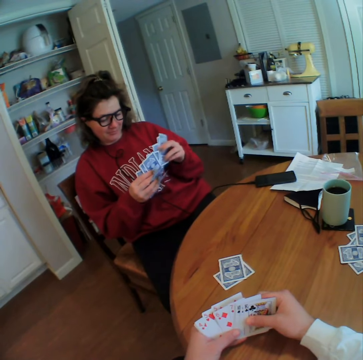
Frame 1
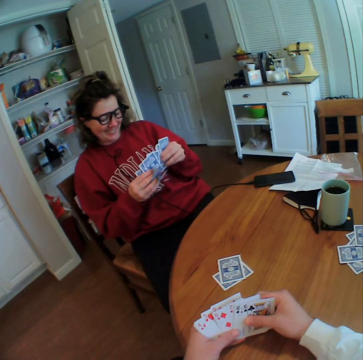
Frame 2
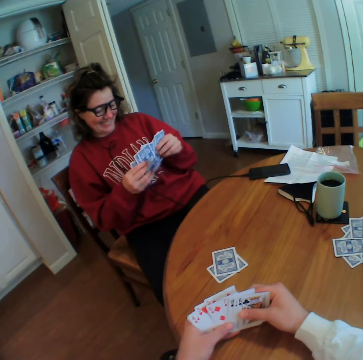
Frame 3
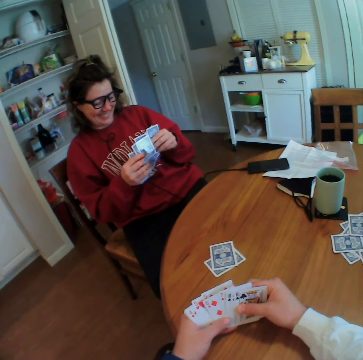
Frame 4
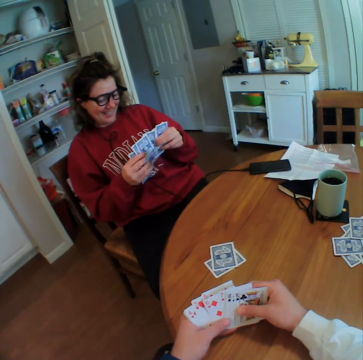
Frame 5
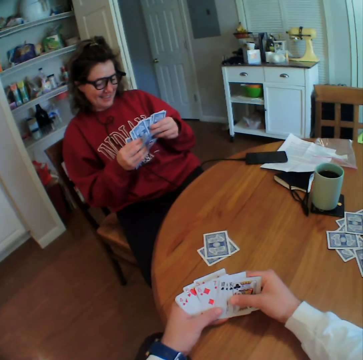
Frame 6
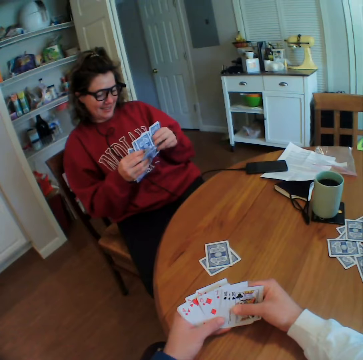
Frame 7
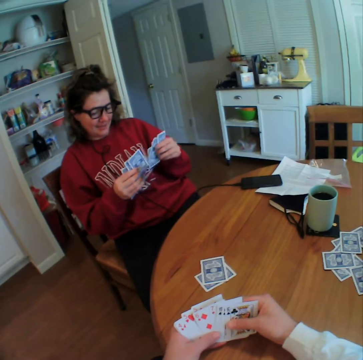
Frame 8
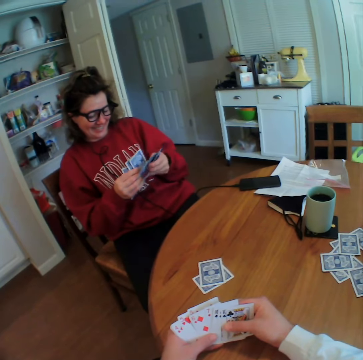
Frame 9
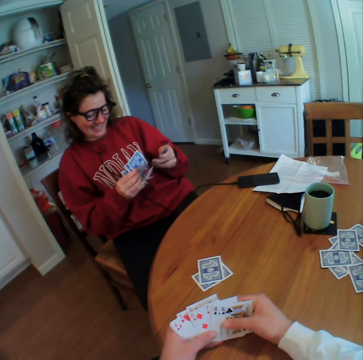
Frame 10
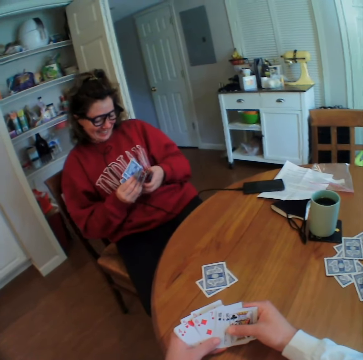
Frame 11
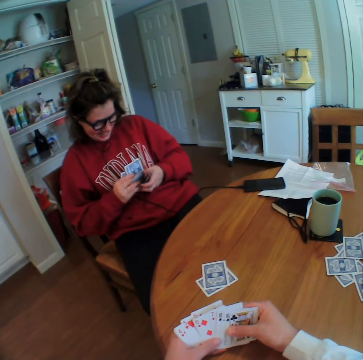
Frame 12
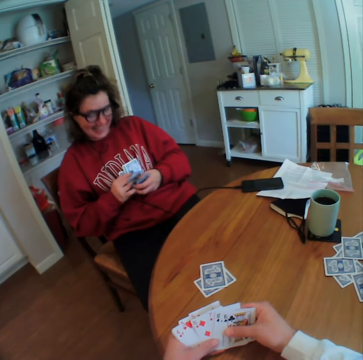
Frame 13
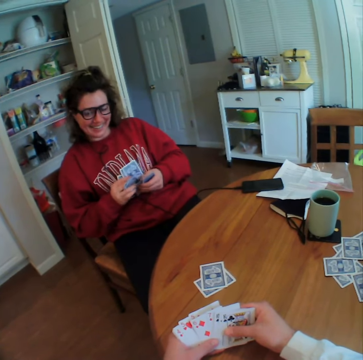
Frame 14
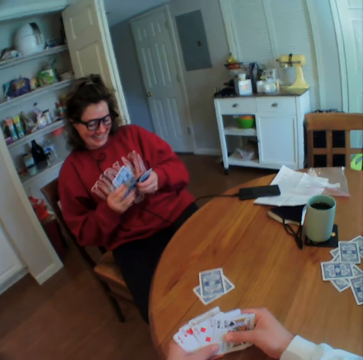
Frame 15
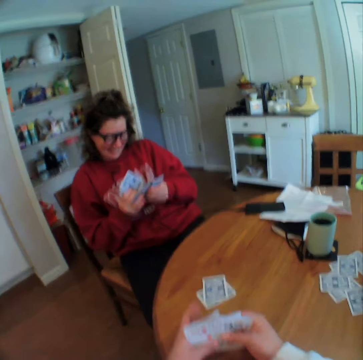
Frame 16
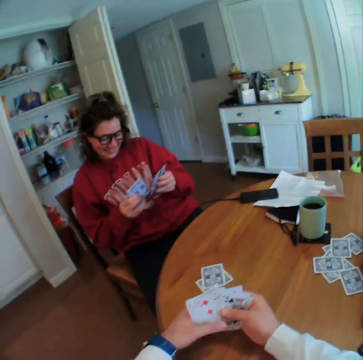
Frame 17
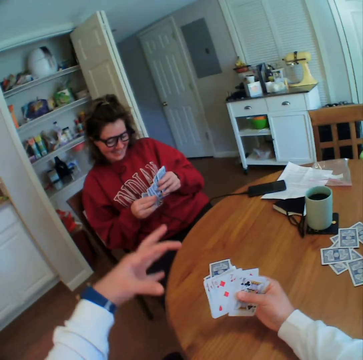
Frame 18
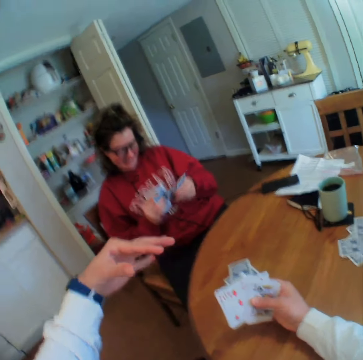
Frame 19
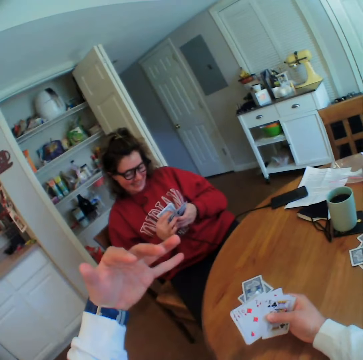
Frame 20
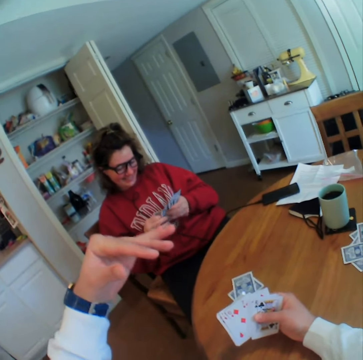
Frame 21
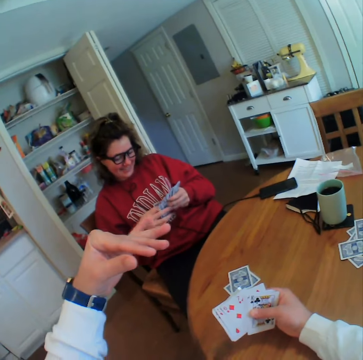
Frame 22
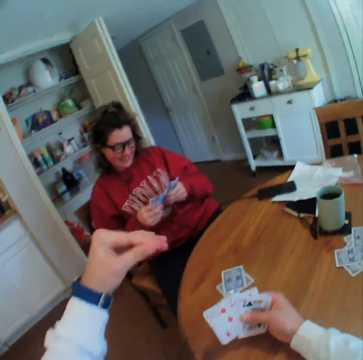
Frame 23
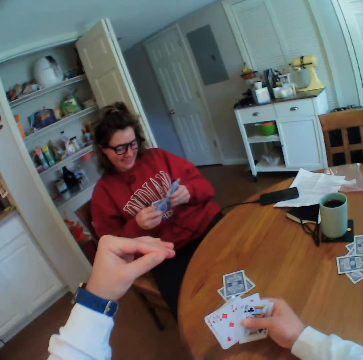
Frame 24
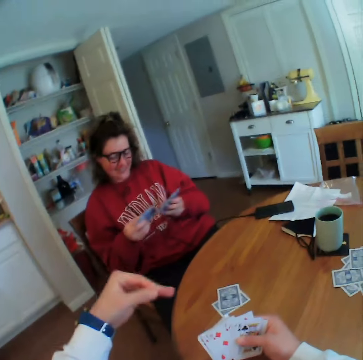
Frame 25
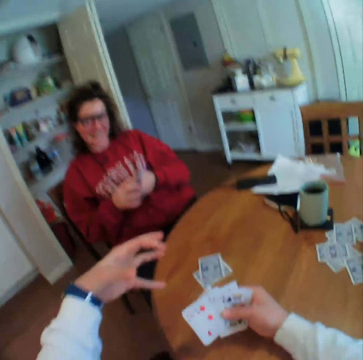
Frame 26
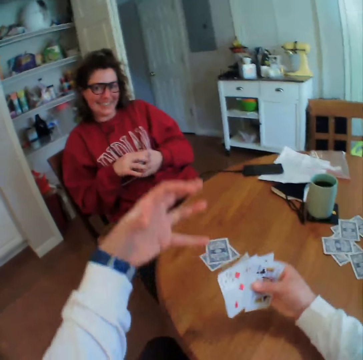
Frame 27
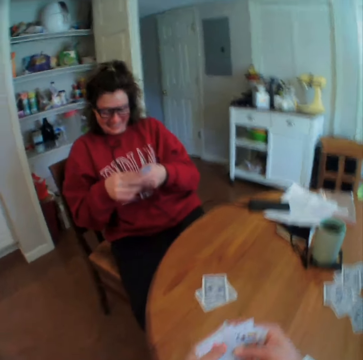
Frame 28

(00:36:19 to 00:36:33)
The camera wearer talks to a lady. They interact with the lady.

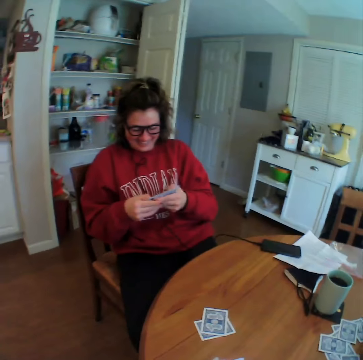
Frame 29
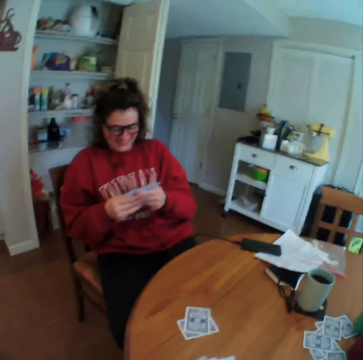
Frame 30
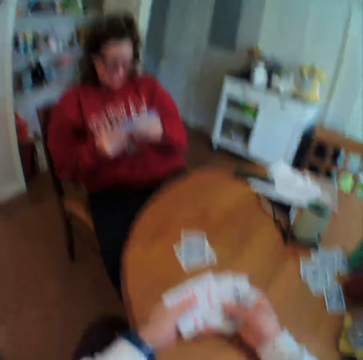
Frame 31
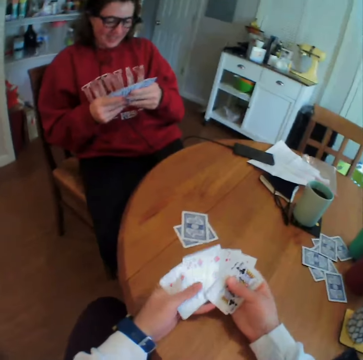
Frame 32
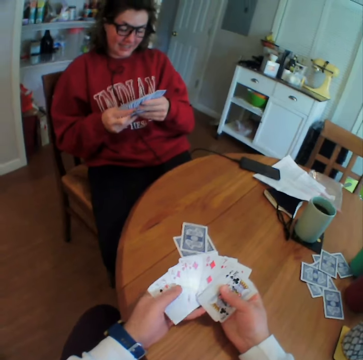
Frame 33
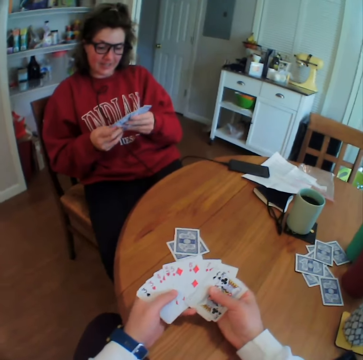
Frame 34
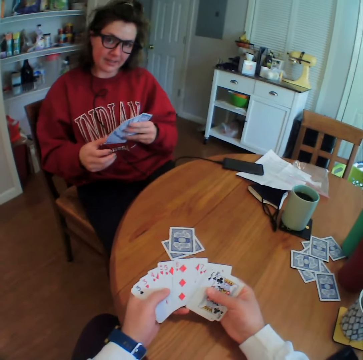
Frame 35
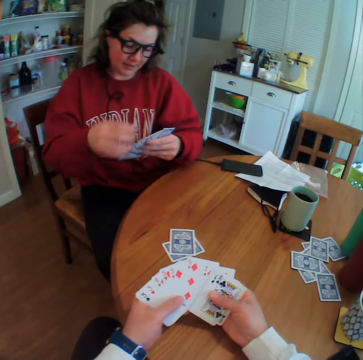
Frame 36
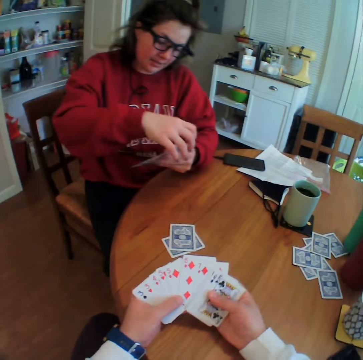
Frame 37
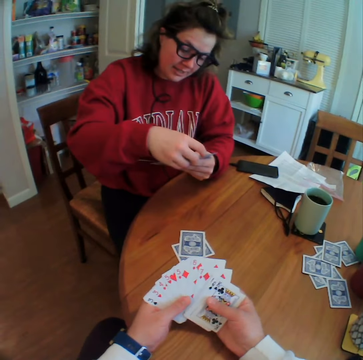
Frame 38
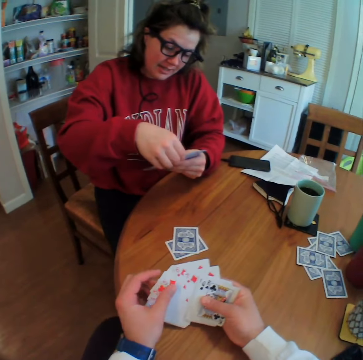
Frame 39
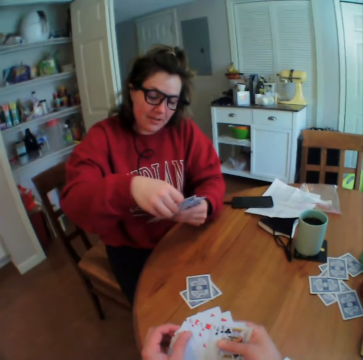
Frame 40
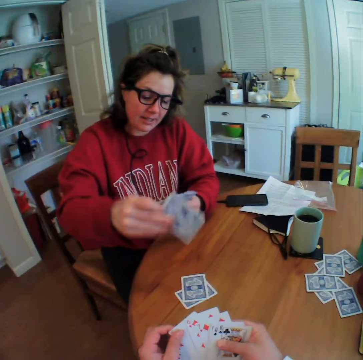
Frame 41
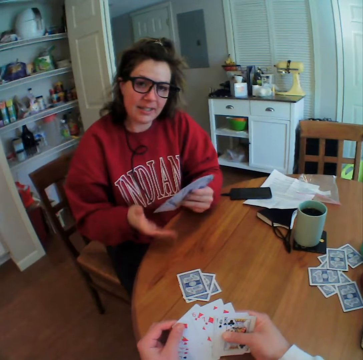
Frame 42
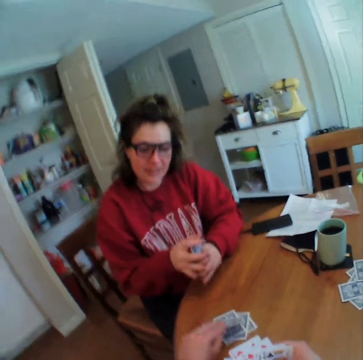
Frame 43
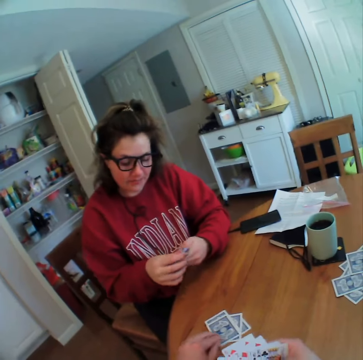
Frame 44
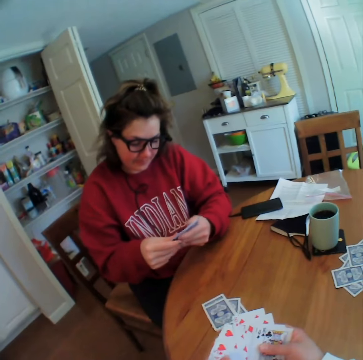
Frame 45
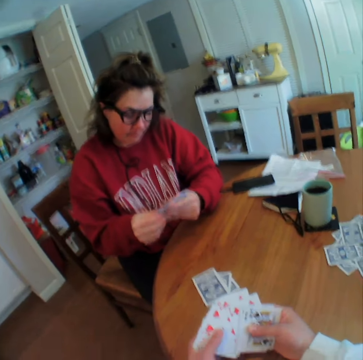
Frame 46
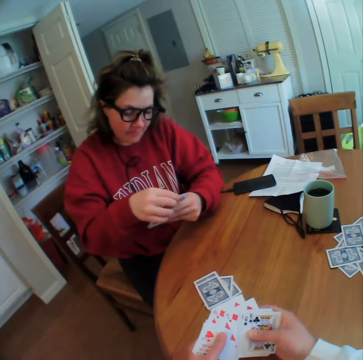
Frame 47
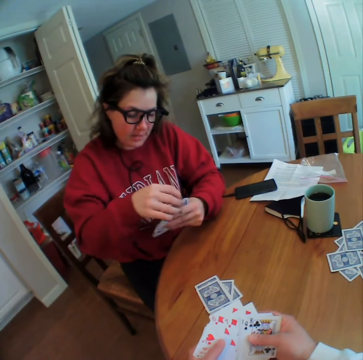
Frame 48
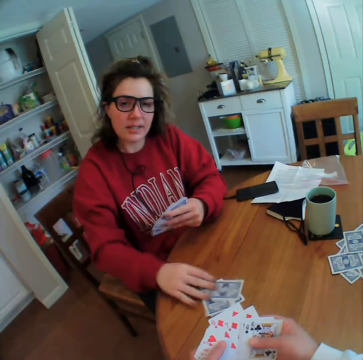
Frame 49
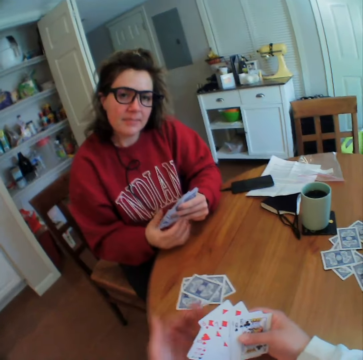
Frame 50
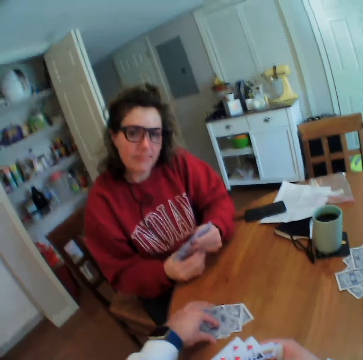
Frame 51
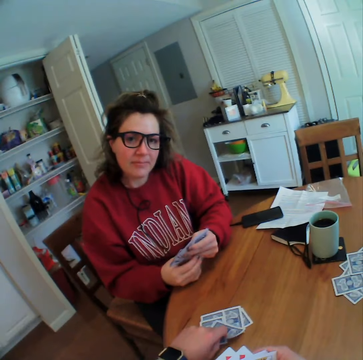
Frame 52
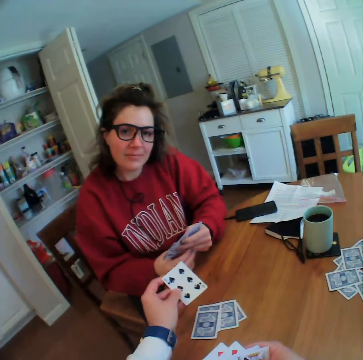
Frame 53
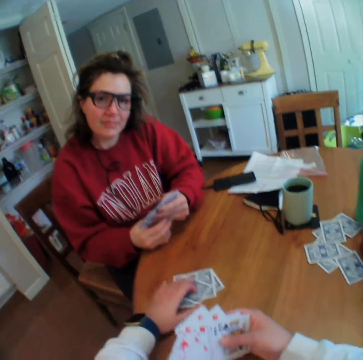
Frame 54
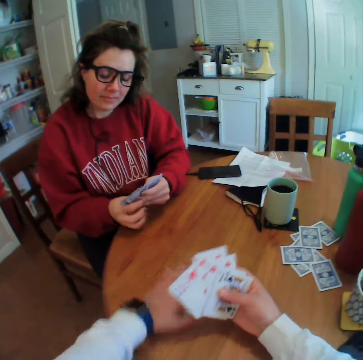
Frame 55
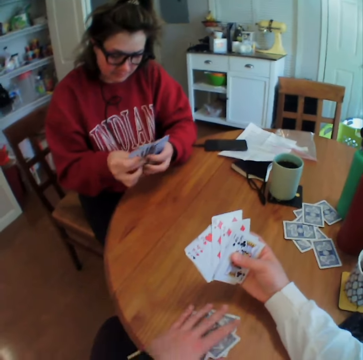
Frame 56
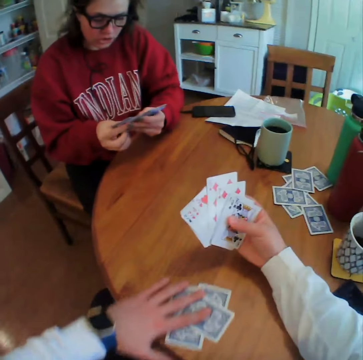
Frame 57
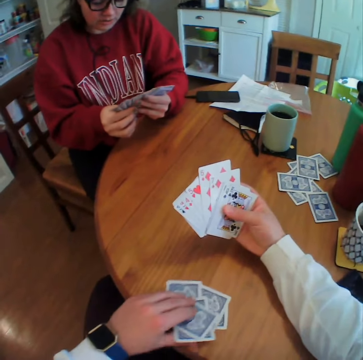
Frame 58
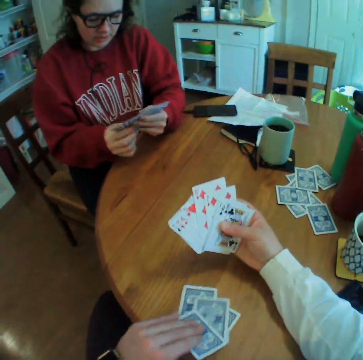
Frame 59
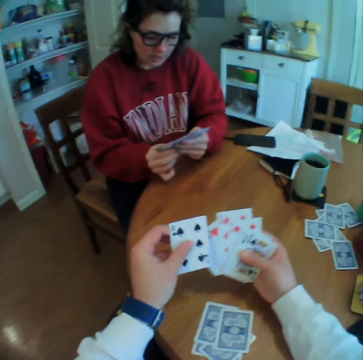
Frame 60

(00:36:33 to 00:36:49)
The lady puts a card down. The camera wearer puts the card down. The lady shuffles the cards and puts a card down. The camera wearer picks up a card, flips a card, moves the cards, and picks up a card.

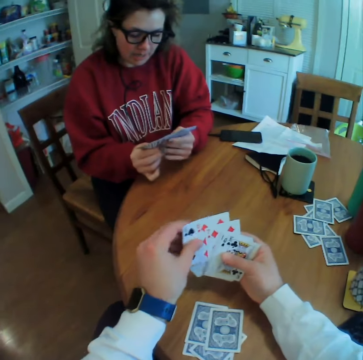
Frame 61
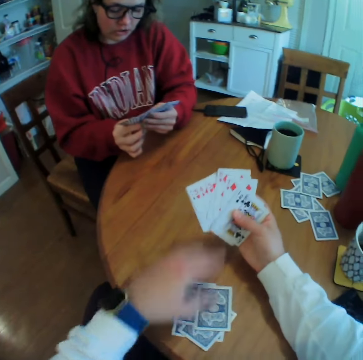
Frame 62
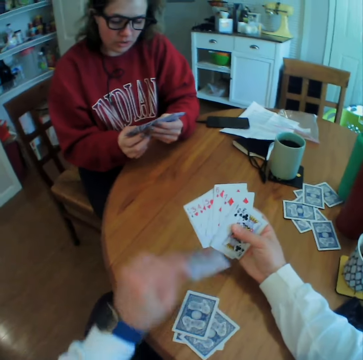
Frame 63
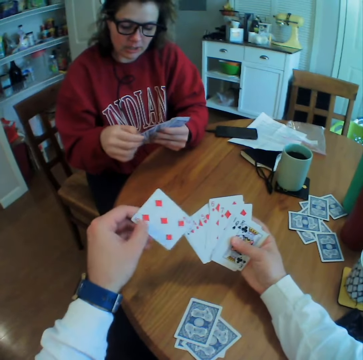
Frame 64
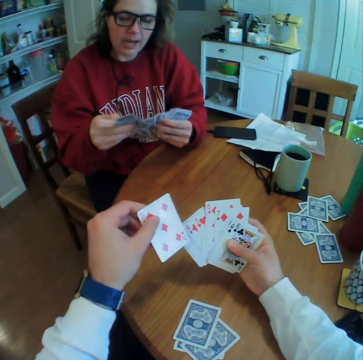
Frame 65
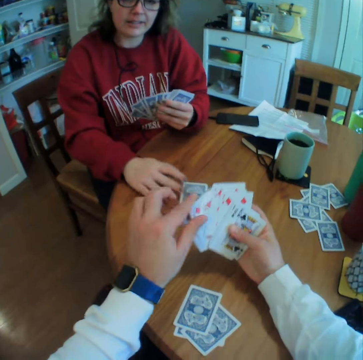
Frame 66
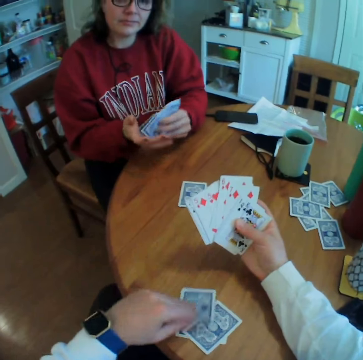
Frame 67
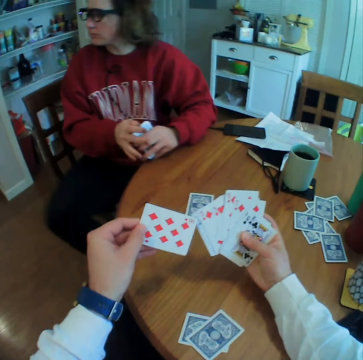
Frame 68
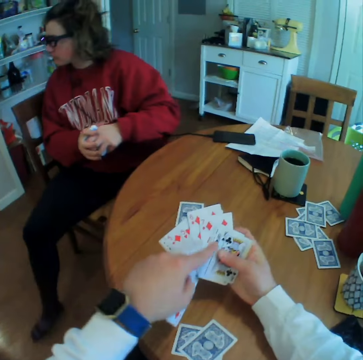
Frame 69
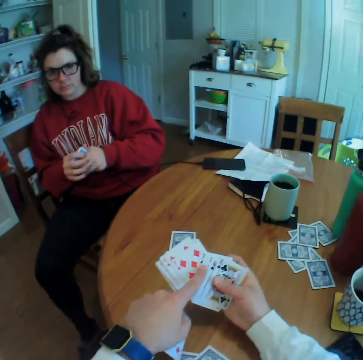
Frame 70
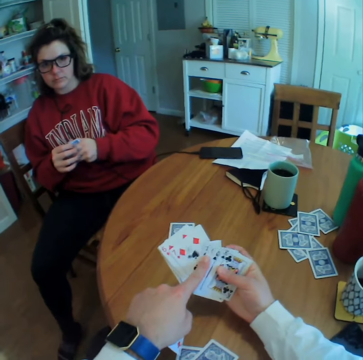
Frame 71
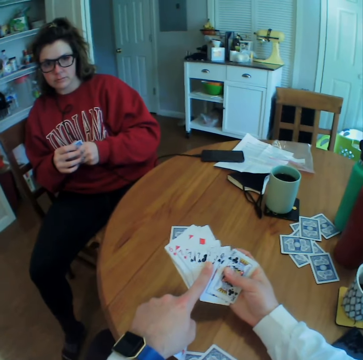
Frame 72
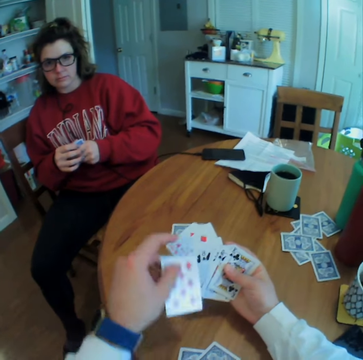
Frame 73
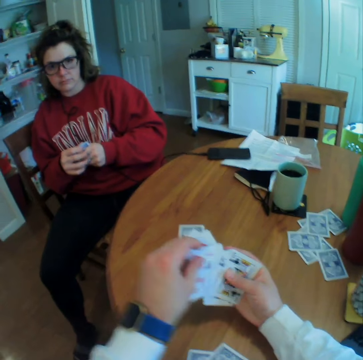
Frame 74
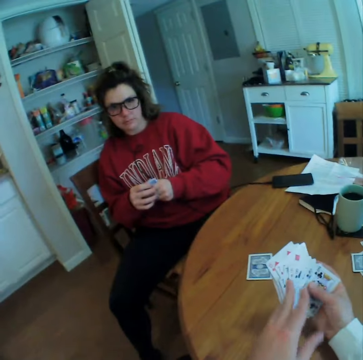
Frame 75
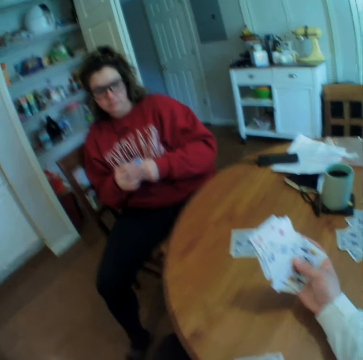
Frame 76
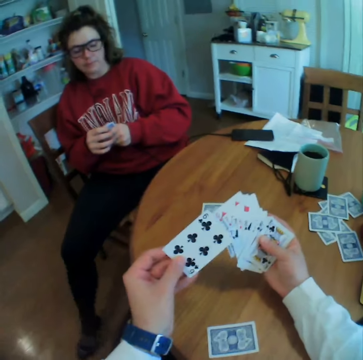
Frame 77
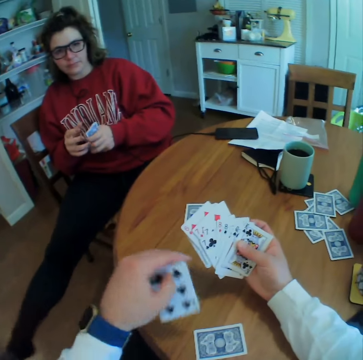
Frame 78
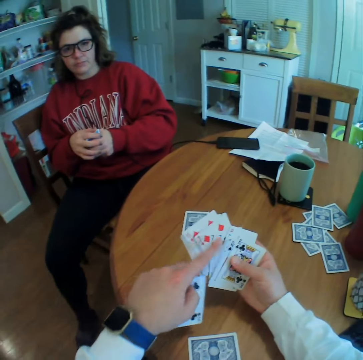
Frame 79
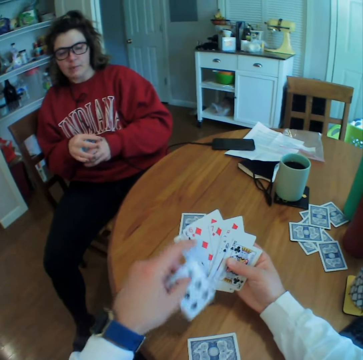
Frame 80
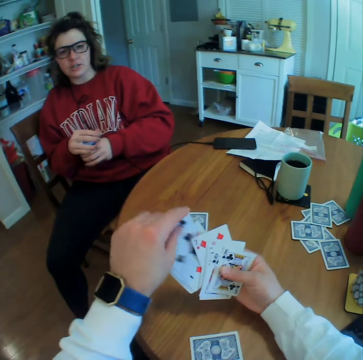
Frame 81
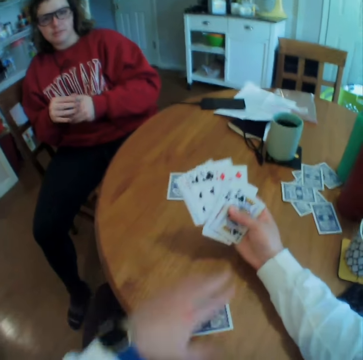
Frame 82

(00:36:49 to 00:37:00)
The camera wearer arranges the card on his hand, picks up a card, and reshuffles the cards. He arranges the card on his hand. The lady folds the cards. The camera wearer spreads the cards on his hand, arranges the card on his hand, and picks up a card. The lady swings her leg. The camera wearer spreads the cards on his hand.
